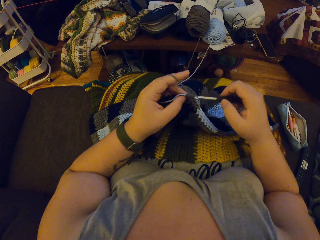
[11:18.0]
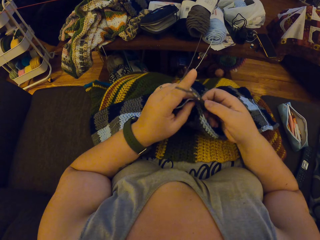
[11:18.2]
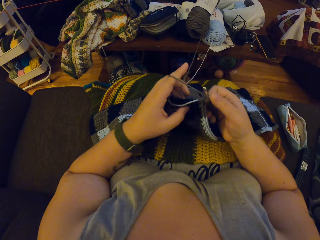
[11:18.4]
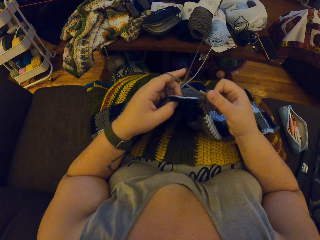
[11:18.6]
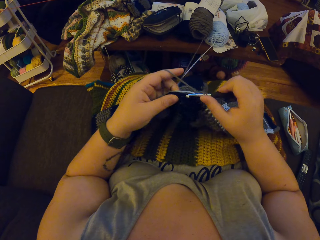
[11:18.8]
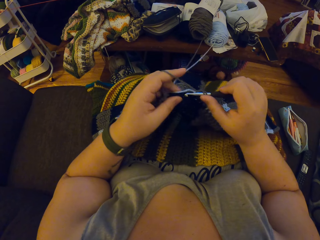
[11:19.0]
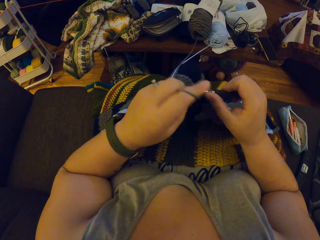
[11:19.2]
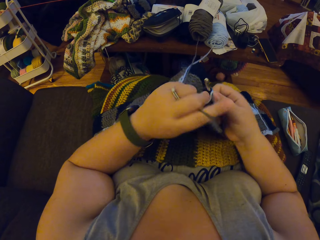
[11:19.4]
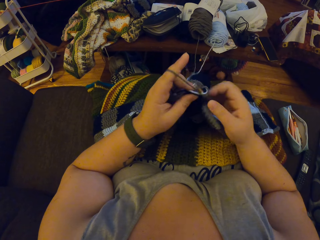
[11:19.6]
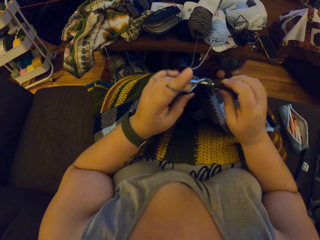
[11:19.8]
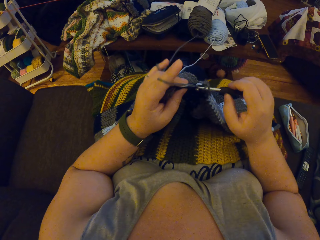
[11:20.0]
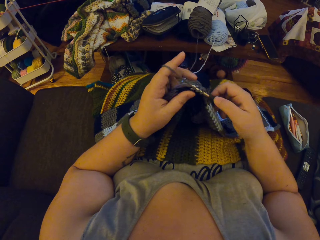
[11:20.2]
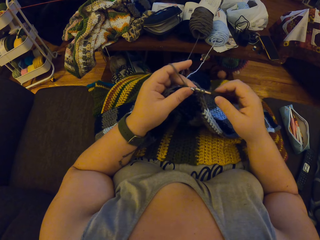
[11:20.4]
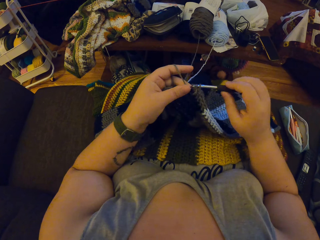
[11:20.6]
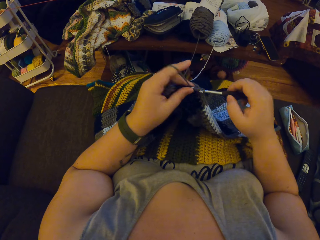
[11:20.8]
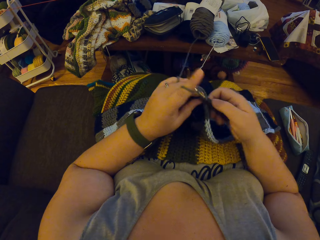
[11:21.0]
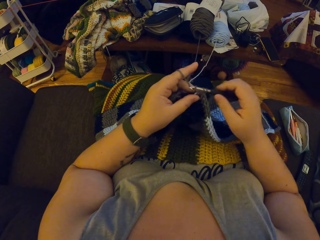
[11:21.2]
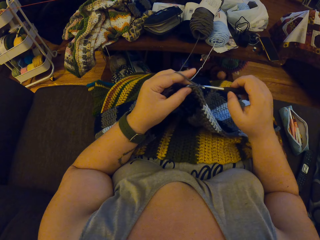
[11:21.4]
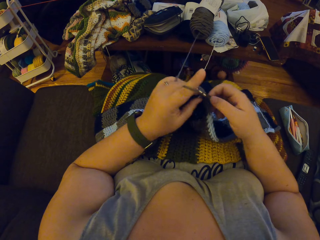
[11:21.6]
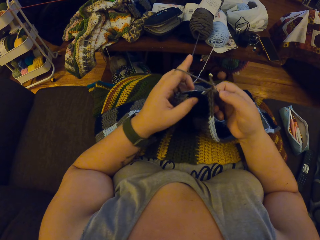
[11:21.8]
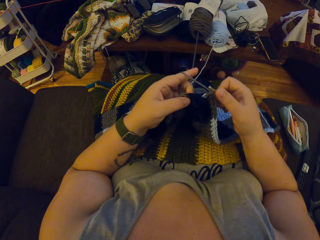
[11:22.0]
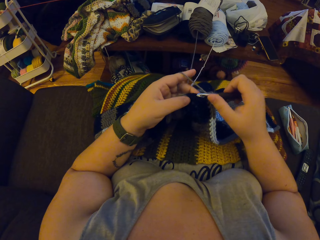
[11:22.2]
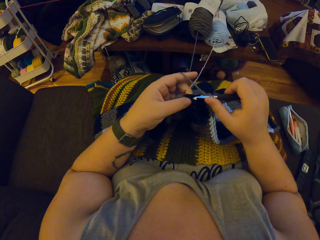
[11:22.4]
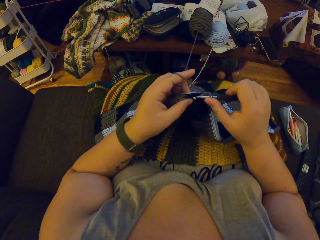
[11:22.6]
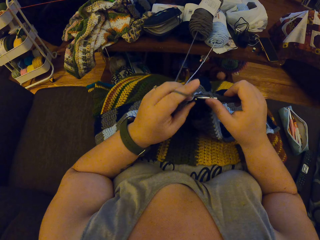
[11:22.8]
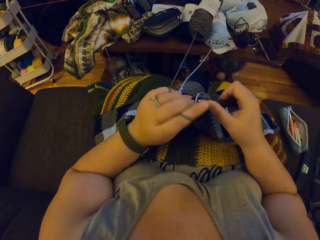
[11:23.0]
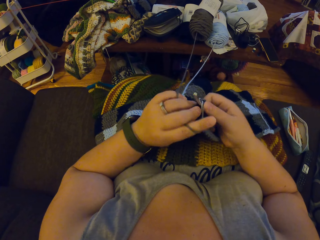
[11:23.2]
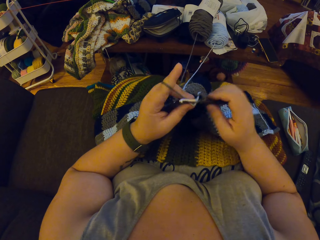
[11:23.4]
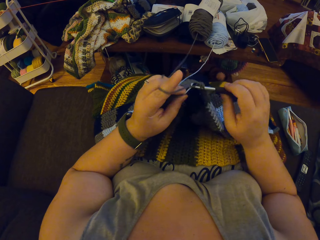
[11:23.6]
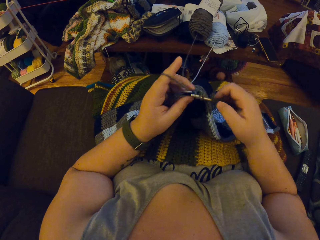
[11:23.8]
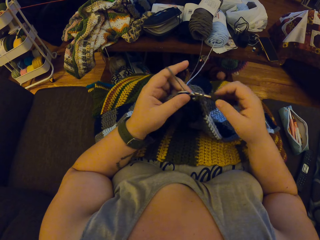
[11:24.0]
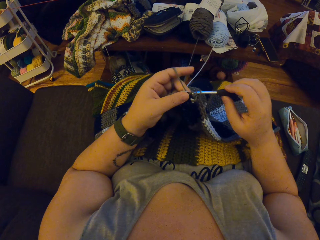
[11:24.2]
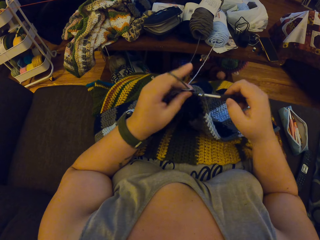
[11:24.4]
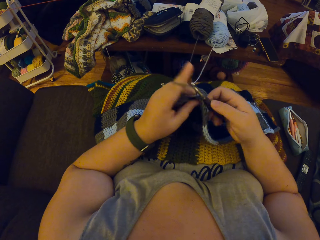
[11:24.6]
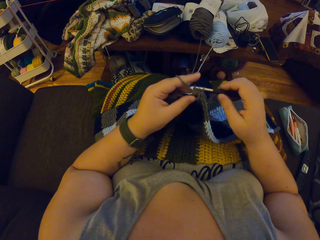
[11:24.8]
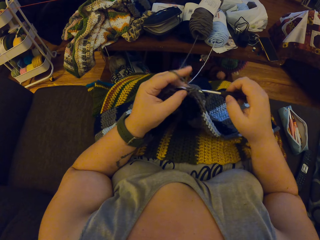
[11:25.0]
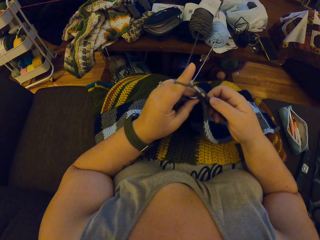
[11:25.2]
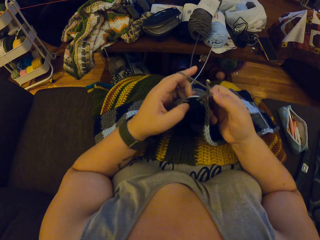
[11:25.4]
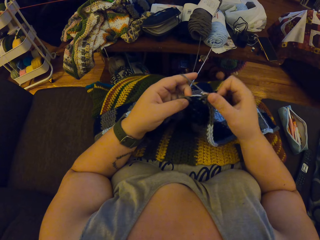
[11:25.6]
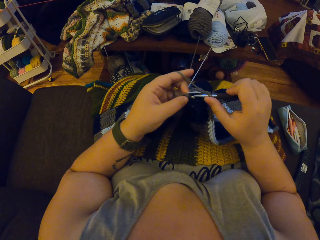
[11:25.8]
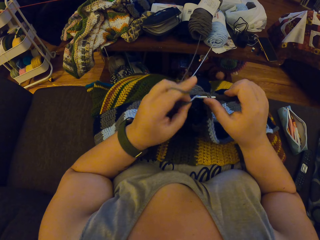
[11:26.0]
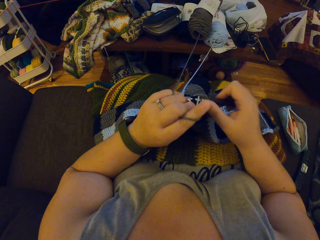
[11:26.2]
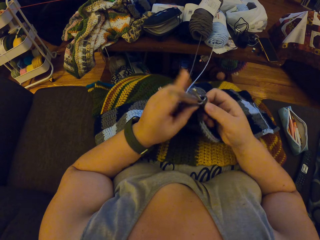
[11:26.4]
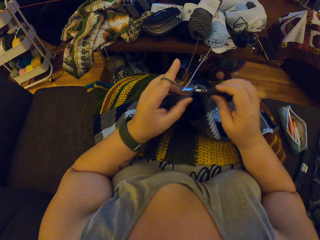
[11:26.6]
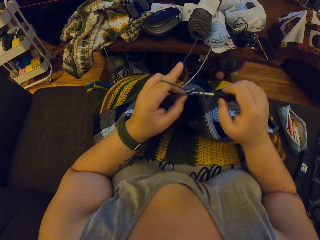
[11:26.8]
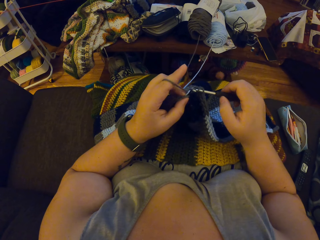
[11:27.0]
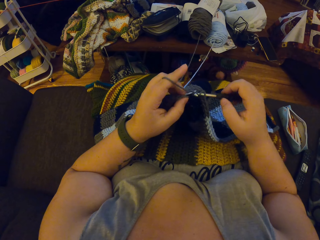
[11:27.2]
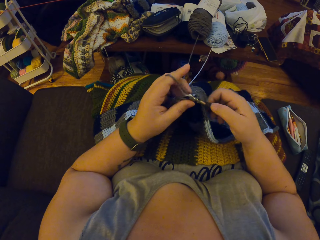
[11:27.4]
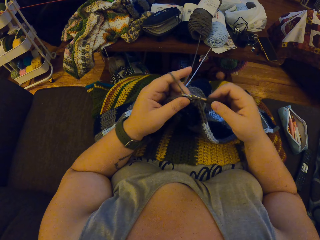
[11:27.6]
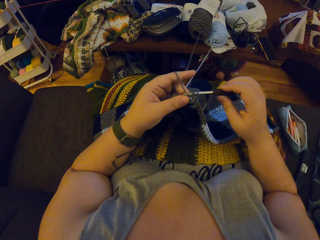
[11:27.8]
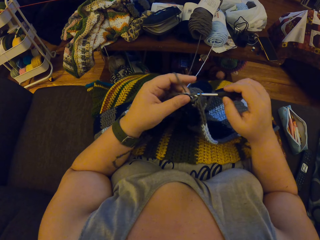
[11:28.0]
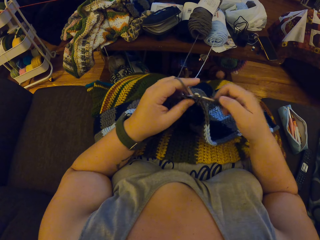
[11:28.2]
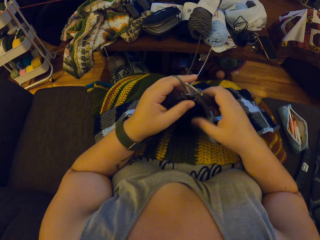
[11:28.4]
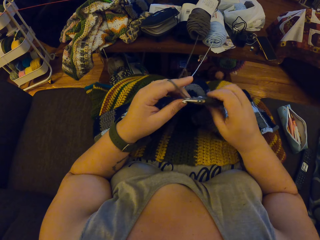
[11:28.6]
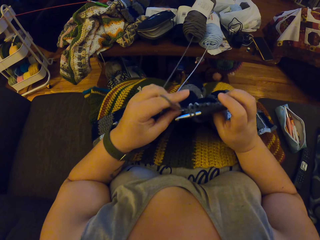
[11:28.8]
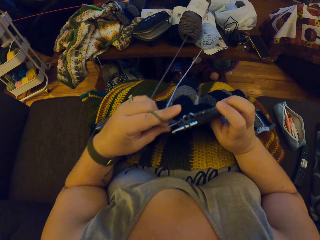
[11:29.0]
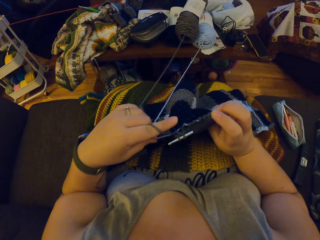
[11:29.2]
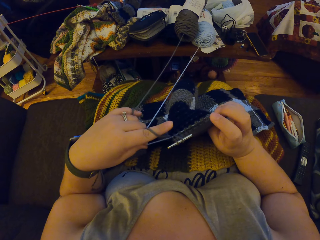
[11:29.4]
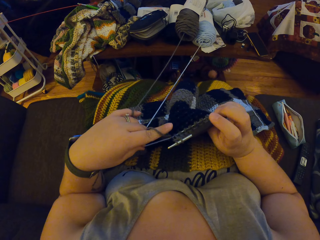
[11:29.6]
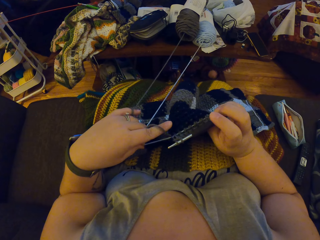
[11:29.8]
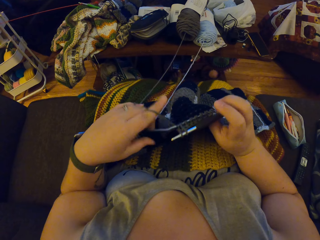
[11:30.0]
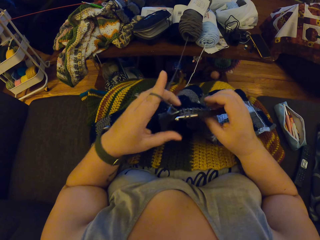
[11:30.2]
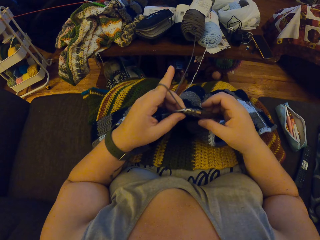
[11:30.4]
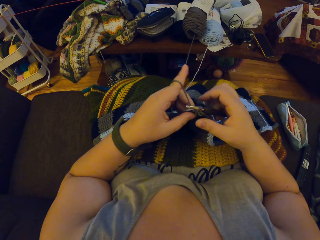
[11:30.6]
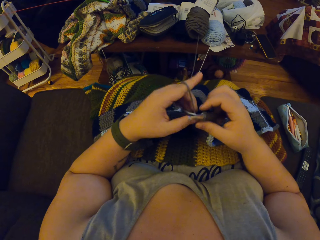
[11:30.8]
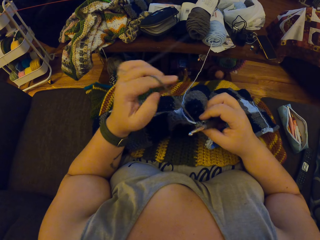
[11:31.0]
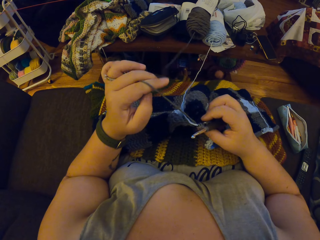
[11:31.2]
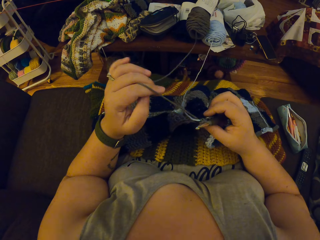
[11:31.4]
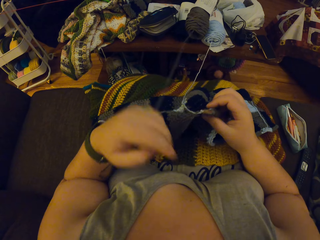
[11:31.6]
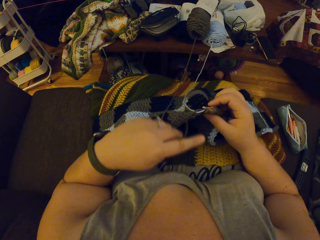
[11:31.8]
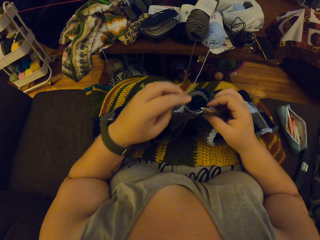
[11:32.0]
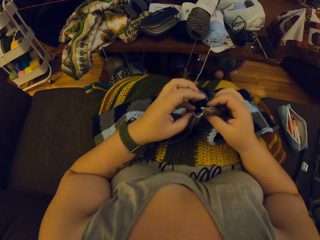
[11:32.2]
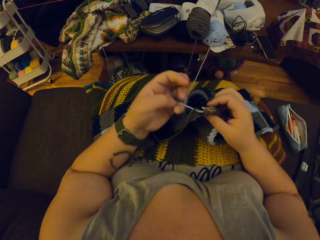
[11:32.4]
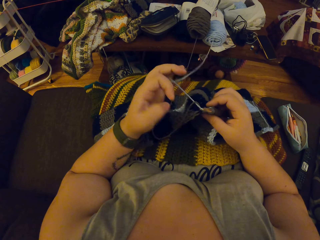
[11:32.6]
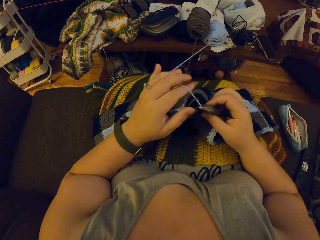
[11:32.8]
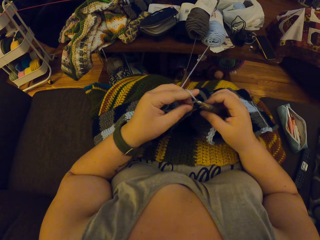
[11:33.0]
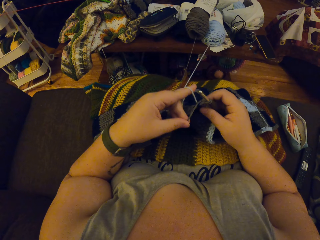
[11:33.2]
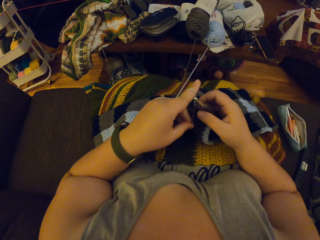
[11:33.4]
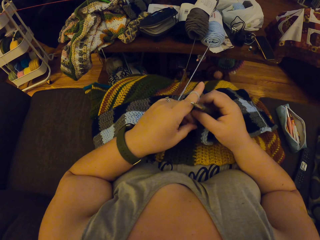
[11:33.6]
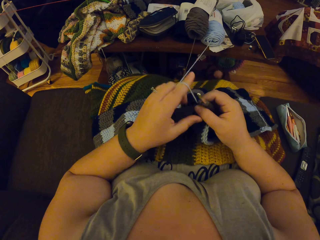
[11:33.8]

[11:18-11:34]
The camera wearer adjusts the yarn strand with her left hand.

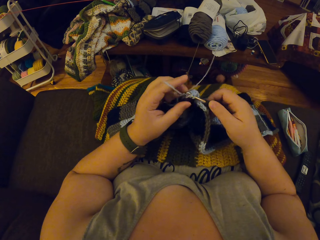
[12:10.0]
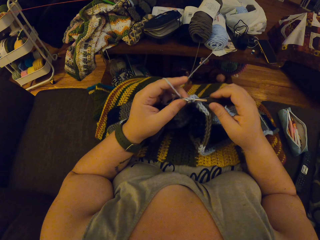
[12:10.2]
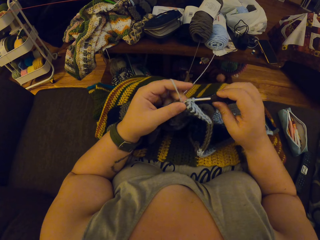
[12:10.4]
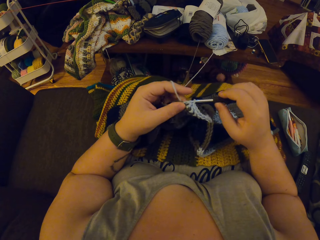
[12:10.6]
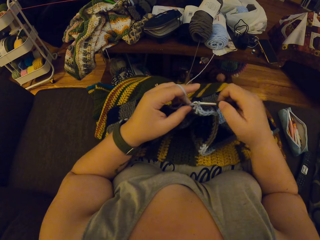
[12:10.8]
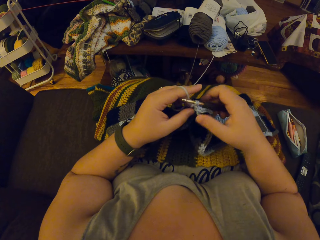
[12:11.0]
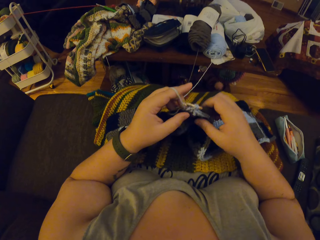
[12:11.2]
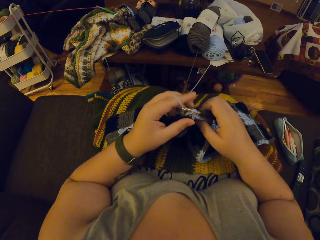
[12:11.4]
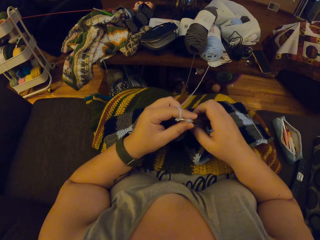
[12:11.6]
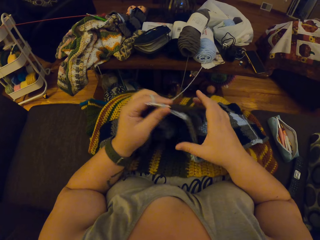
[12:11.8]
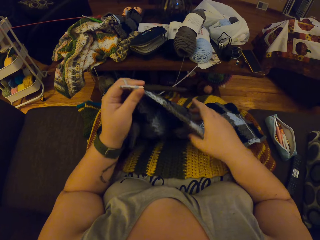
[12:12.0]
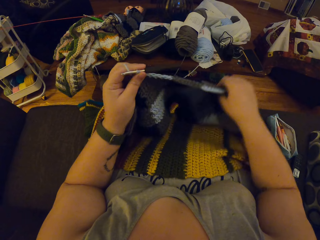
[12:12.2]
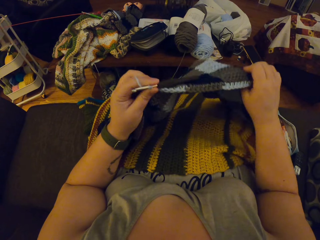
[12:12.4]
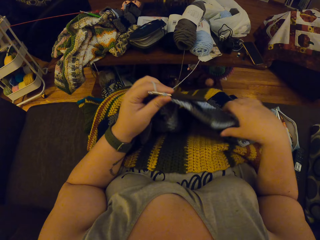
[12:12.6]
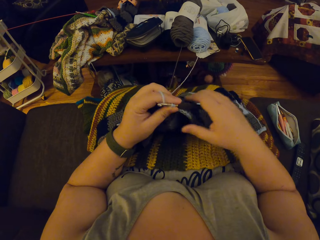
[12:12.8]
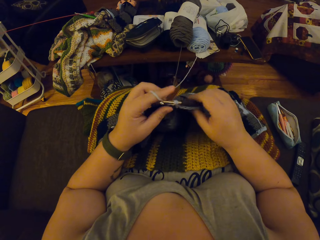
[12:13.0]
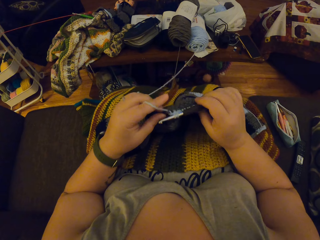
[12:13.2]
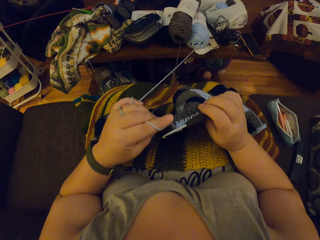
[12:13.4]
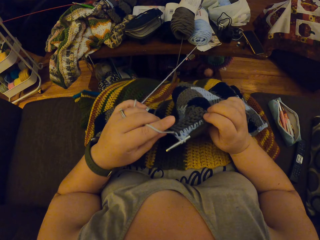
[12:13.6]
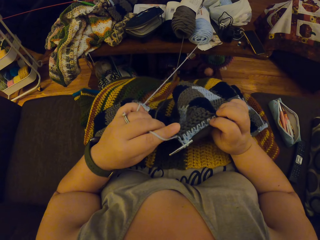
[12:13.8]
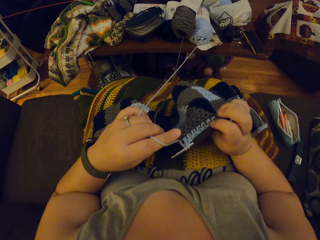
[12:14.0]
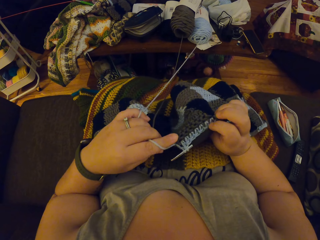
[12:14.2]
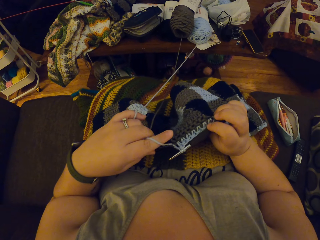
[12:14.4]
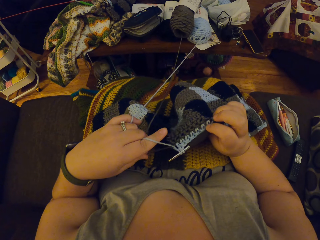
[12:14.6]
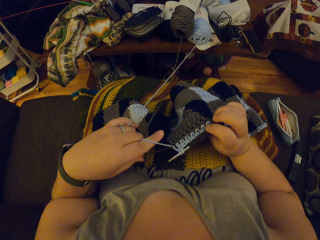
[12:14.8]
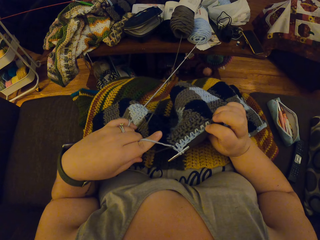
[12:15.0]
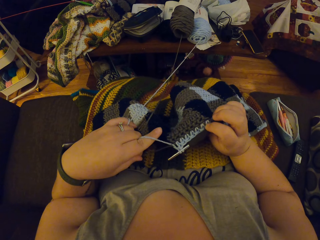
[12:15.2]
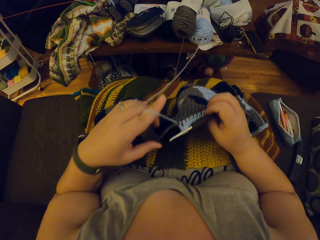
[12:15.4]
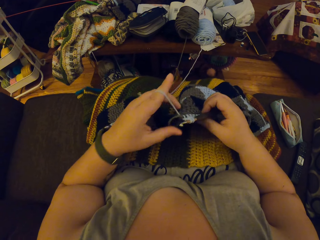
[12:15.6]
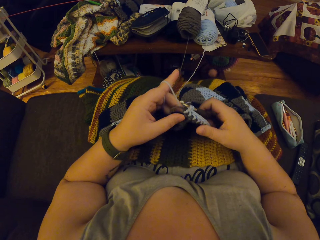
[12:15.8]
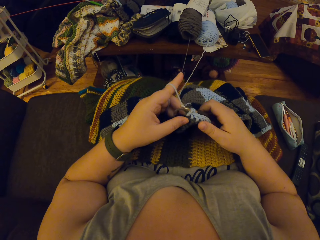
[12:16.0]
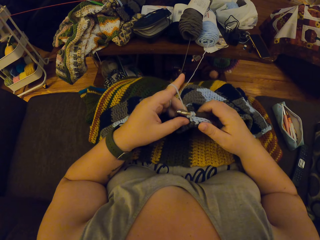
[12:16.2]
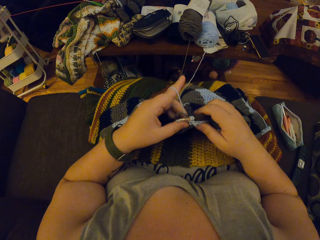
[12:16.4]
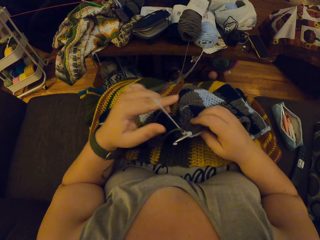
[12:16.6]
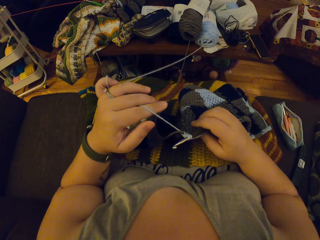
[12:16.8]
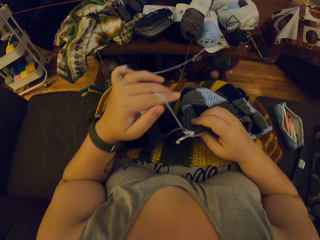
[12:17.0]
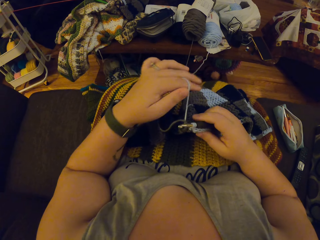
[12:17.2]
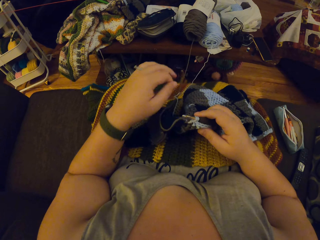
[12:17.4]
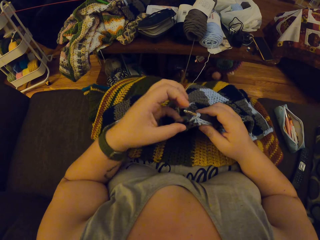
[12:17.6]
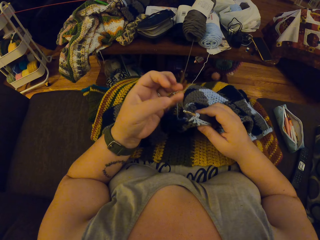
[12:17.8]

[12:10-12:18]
The camera wearer crochets the yarn with her hands. She turns the fabric and rolls the thread on her hands. She adjusts the yarn strand with her left hand.
